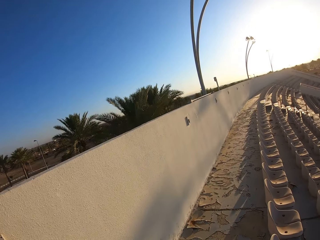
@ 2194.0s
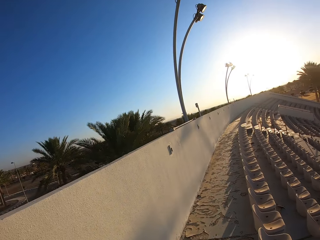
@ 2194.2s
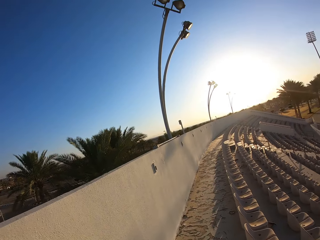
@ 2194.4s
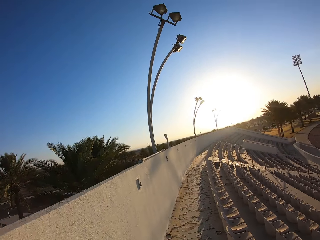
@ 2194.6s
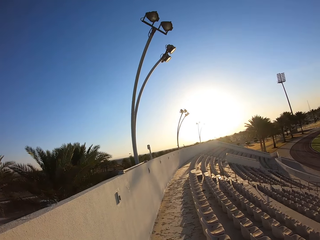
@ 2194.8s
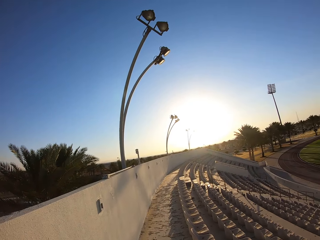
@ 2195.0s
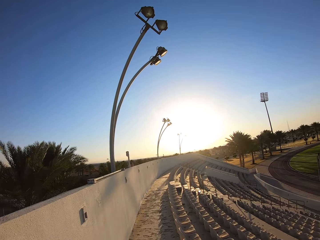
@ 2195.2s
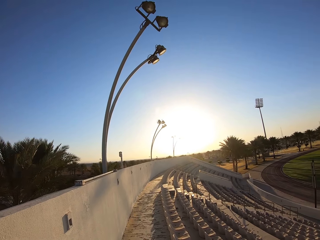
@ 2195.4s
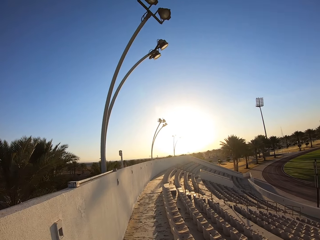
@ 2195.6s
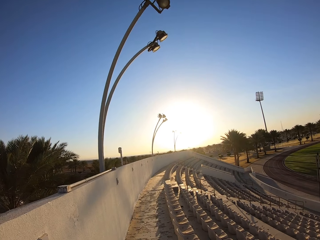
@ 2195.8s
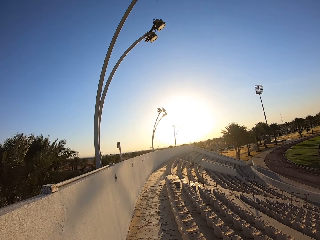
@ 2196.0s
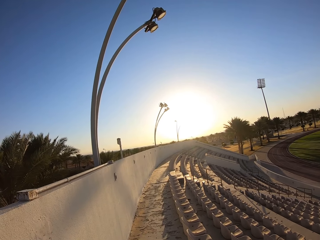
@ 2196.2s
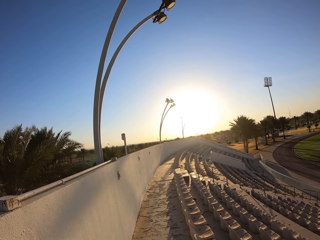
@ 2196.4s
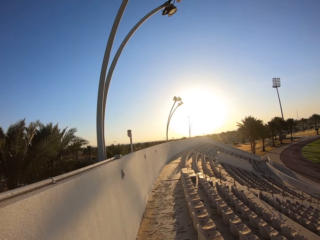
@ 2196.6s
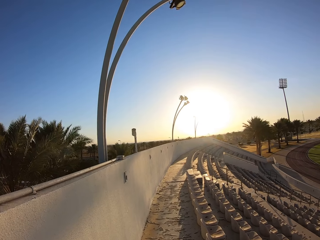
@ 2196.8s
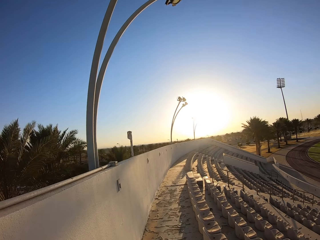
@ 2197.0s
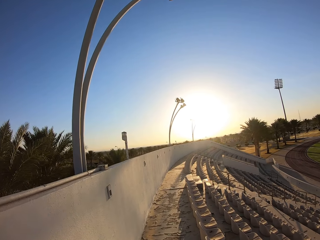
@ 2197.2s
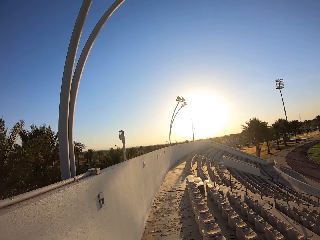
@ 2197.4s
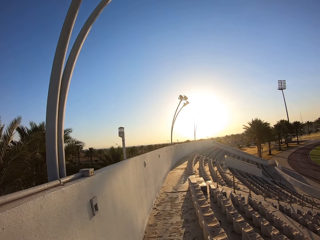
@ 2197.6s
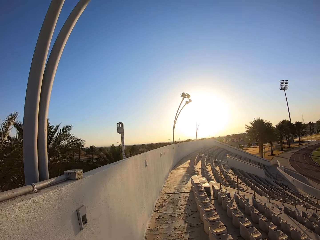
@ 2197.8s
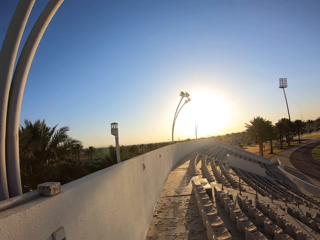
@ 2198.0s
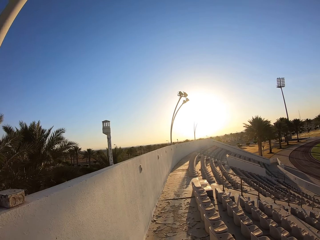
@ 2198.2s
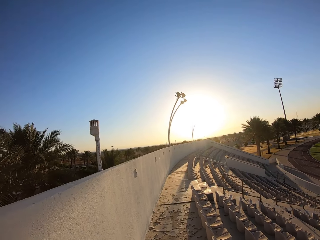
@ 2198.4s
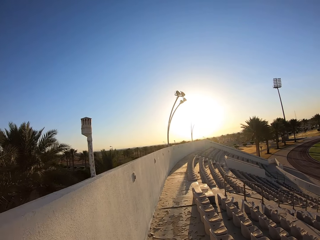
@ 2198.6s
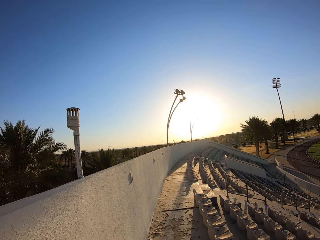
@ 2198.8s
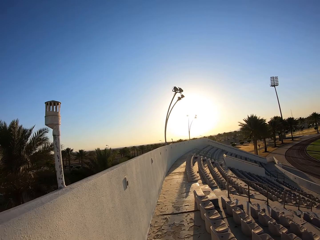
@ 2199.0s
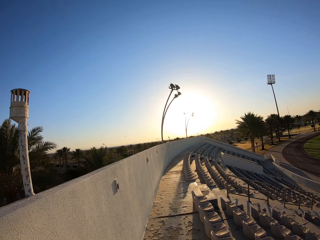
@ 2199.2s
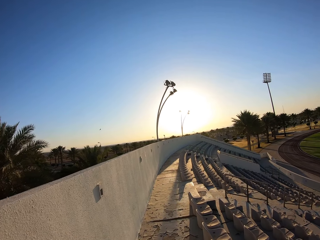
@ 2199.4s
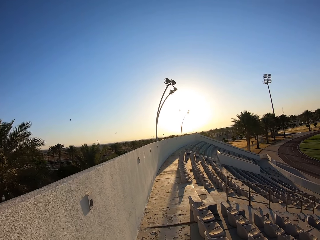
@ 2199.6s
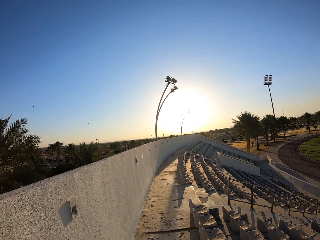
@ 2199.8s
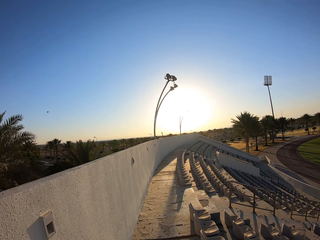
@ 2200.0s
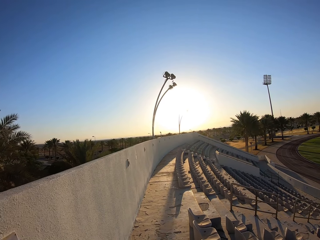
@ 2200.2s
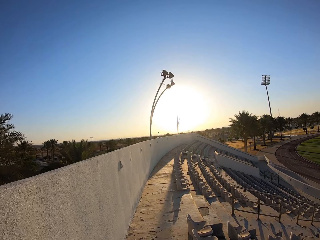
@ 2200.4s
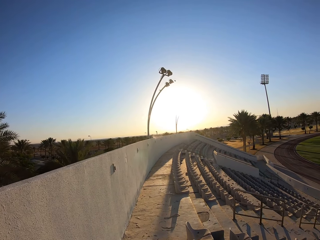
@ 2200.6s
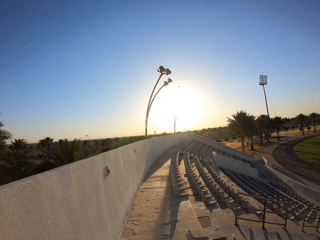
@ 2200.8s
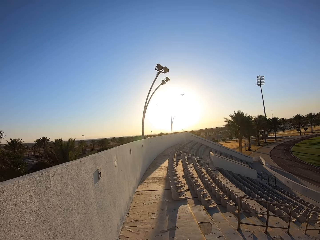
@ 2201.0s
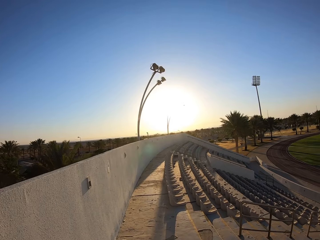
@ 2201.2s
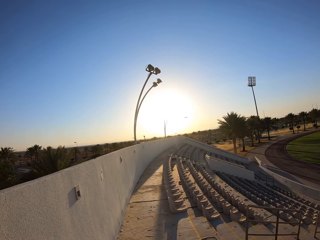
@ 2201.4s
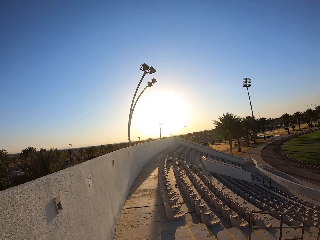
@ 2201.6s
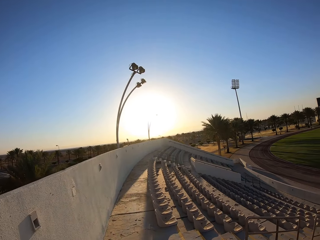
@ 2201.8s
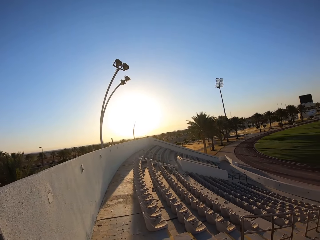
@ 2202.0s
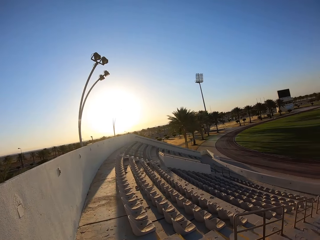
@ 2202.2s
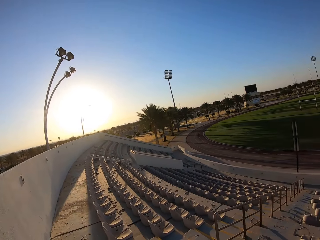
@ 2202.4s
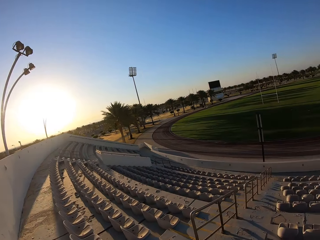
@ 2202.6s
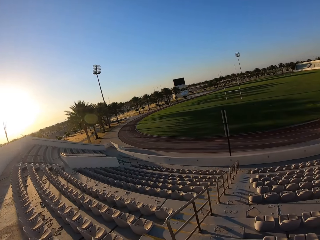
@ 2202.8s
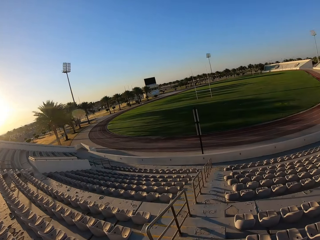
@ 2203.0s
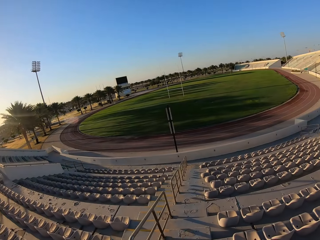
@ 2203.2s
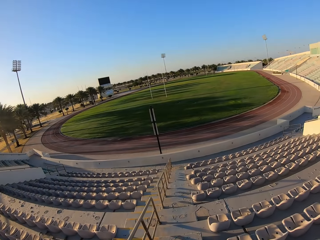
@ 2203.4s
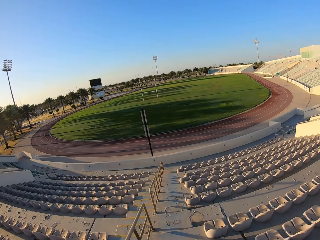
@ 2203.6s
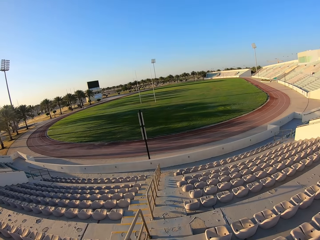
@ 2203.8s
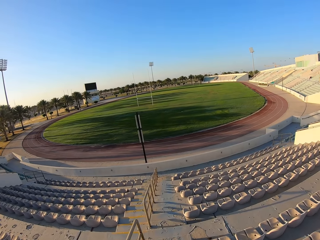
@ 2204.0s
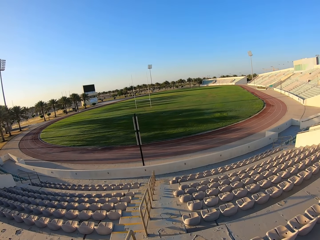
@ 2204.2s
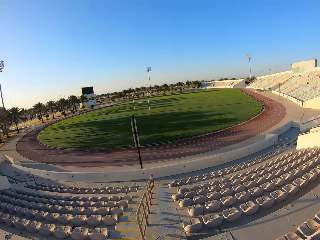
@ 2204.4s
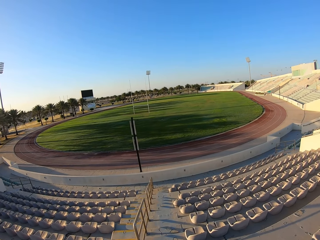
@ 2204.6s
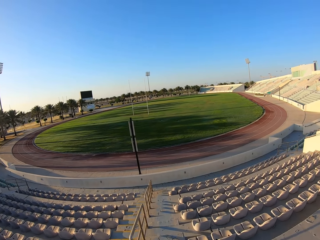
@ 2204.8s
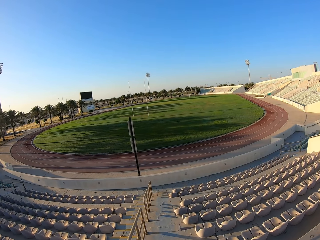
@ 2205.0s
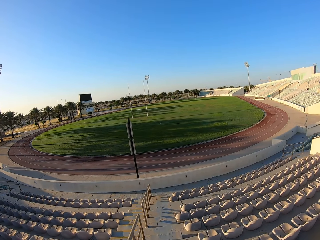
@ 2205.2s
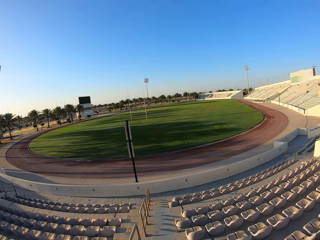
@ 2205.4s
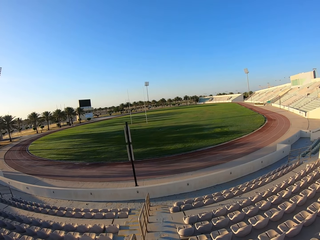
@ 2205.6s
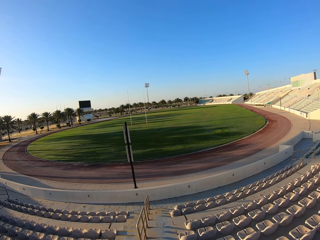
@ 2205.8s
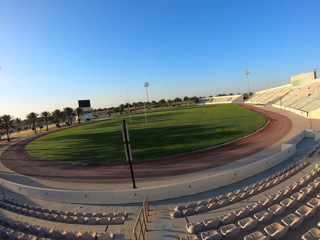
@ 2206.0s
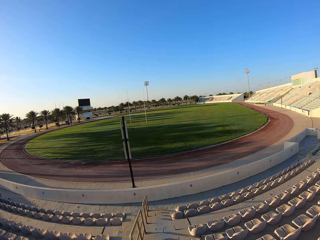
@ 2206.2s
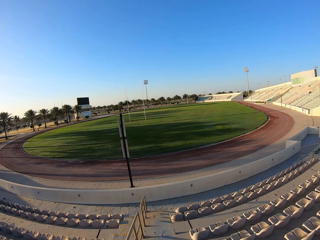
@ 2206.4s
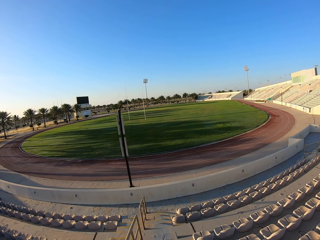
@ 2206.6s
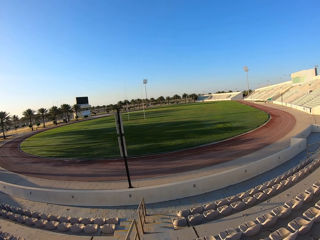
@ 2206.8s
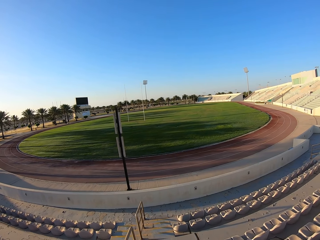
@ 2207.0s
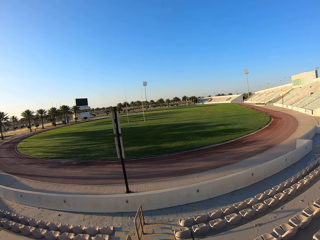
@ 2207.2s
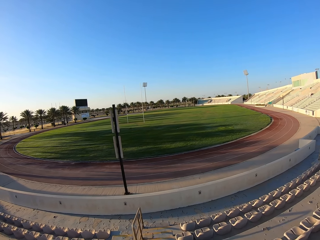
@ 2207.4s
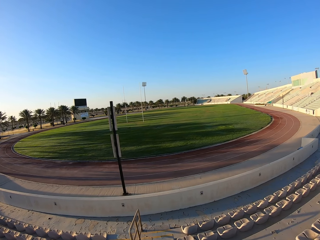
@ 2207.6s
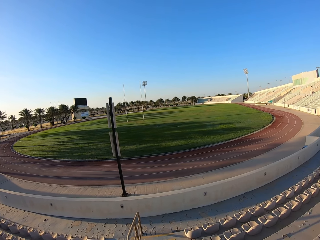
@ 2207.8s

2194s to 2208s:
The camera wearer jogs down the stairs.

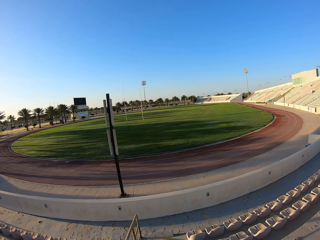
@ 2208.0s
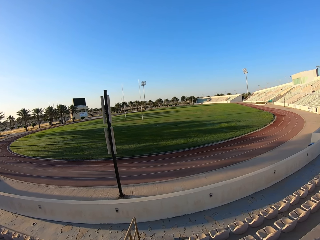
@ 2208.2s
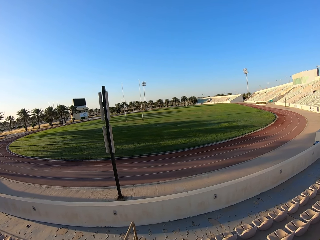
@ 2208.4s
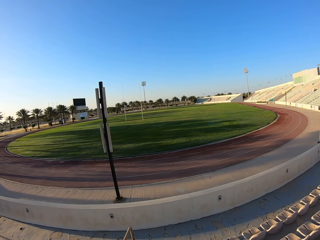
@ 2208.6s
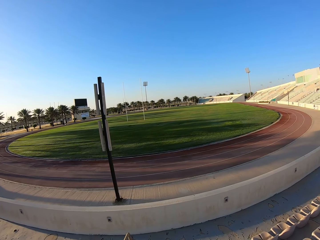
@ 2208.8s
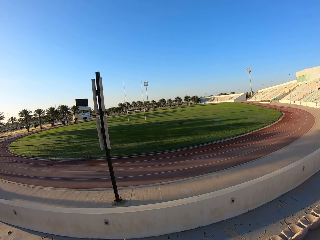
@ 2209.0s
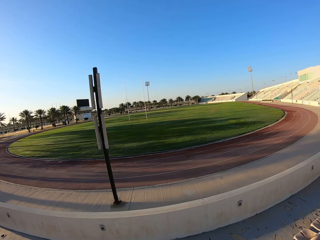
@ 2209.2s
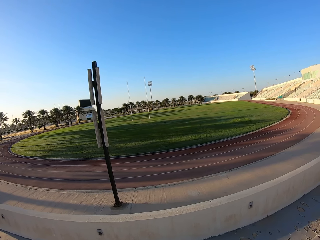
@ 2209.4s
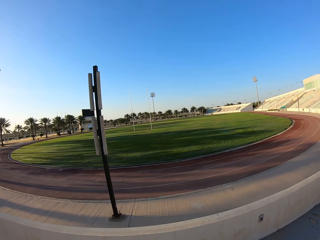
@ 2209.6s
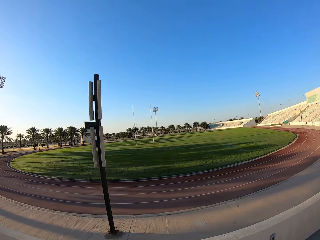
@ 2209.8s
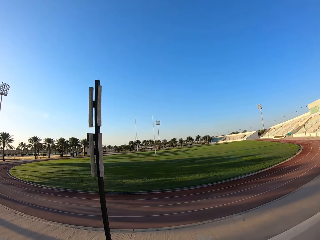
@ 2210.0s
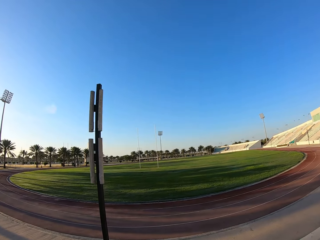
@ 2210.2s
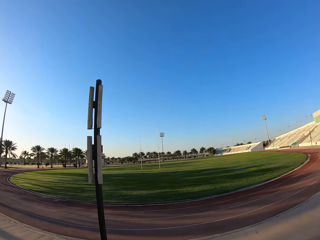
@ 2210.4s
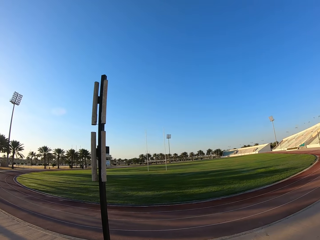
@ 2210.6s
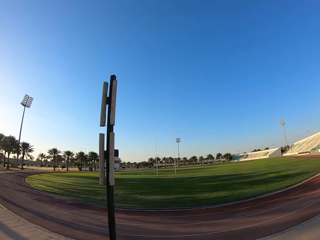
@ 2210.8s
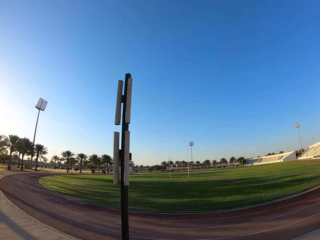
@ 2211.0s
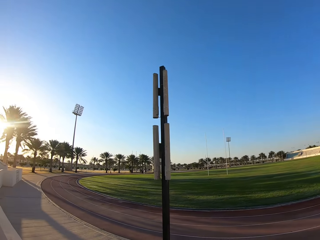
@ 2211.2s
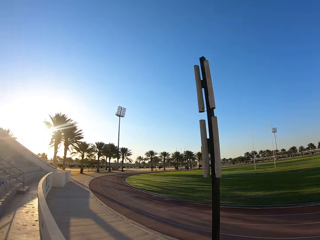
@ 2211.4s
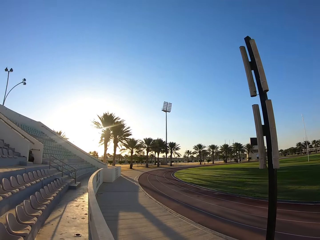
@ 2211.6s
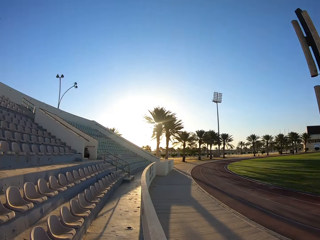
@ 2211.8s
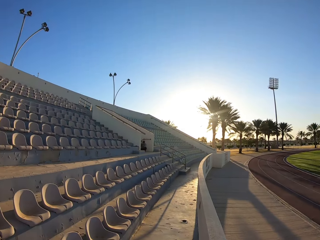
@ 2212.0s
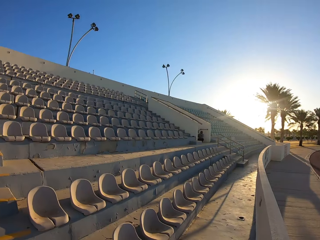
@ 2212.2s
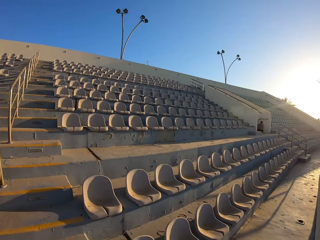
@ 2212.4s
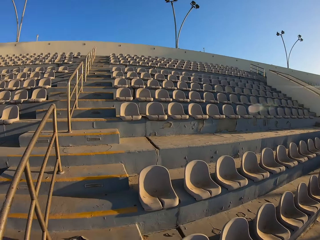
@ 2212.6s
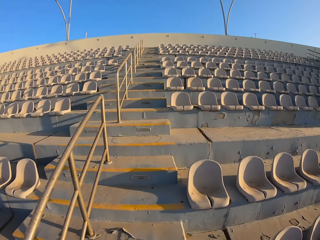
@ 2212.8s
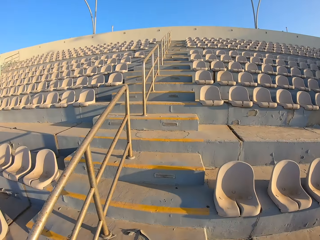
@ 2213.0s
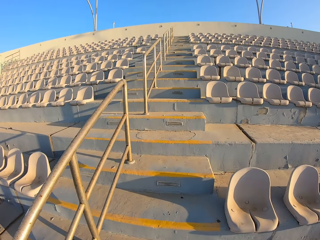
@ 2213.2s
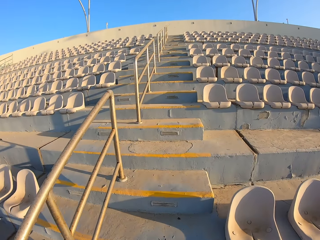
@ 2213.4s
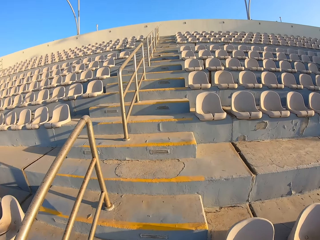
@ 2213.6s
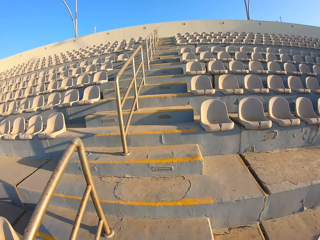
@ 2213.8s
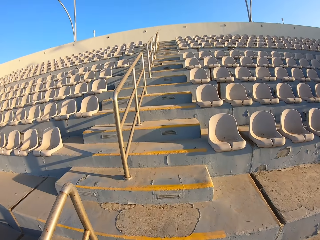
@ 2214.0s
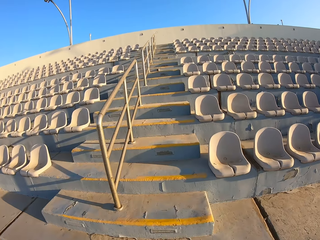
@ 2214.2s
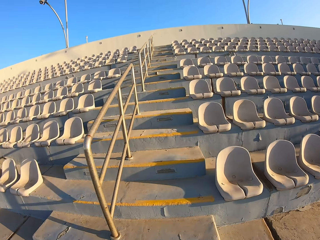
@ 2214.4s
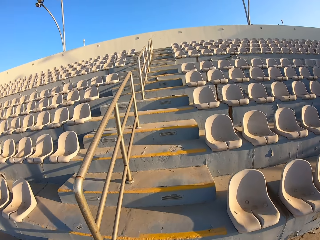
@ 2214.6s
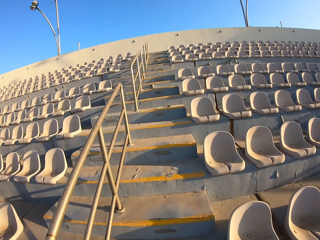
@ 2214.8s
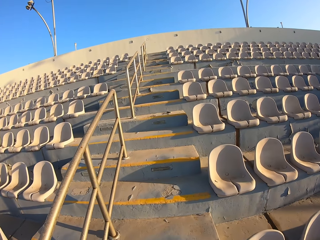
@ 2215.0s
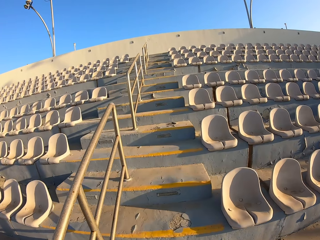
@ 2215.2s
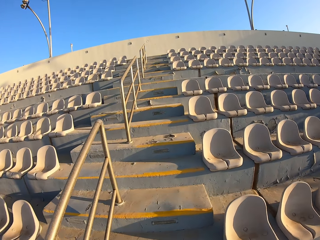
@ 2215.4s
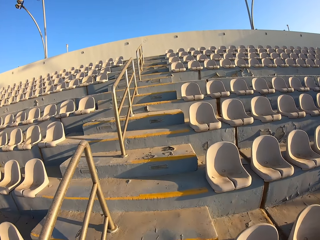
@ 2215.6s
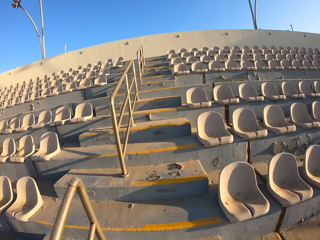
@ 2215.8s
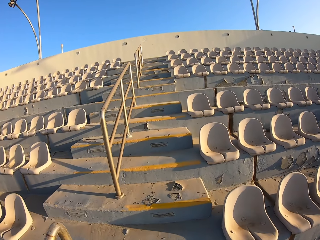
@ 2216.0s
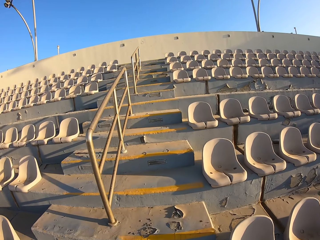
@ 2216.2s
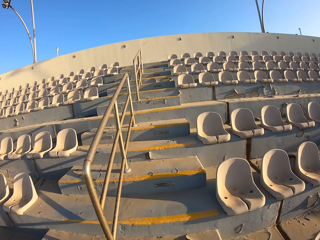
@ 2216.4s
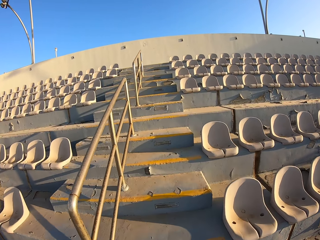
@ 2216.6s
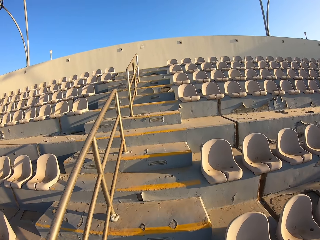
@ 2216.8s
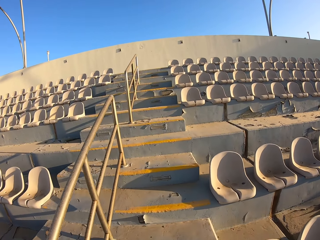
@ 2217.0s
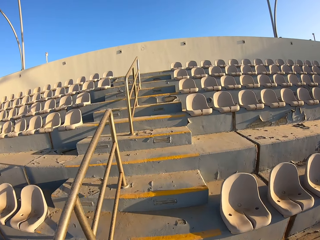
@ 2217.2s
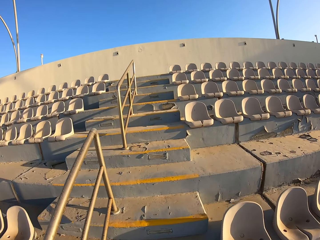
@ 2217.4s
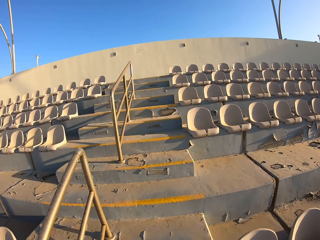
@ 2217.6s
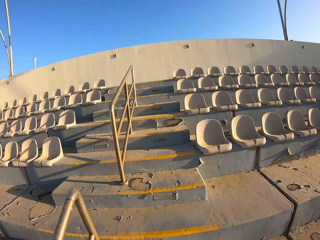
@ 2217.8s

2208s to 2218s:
The camera wearer looks around the stadium. They walk around the stadium and jog up the stairs.
